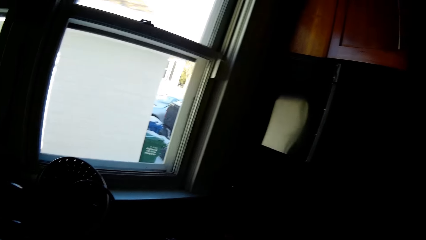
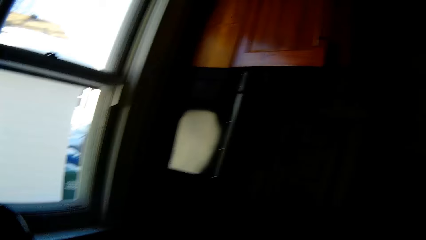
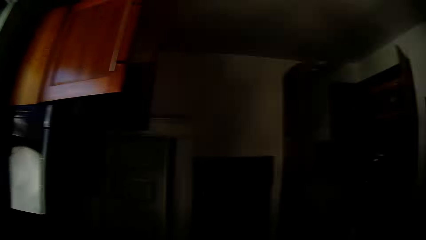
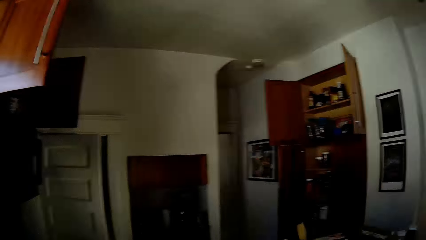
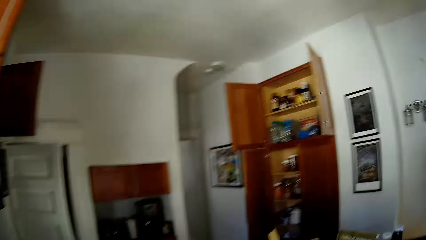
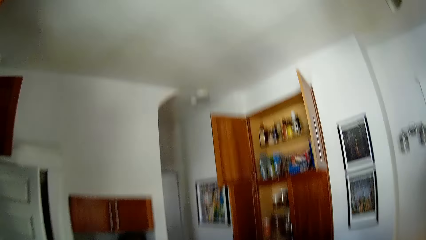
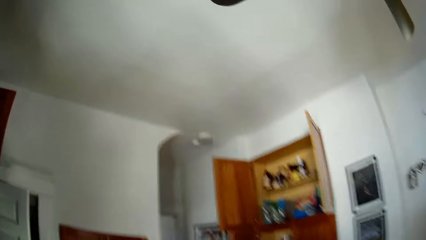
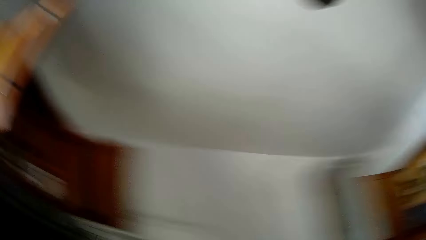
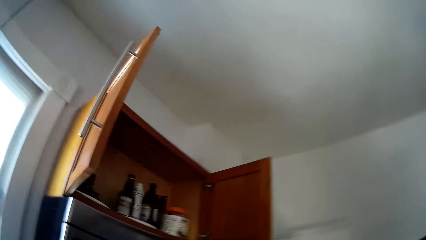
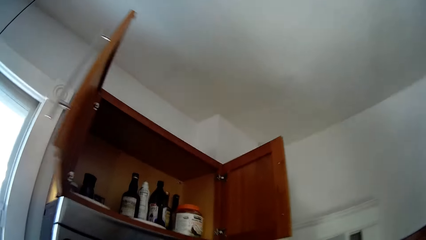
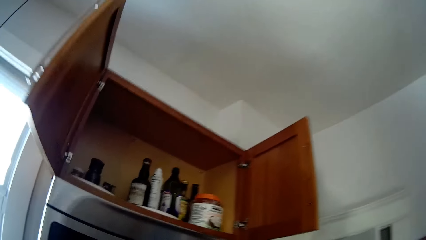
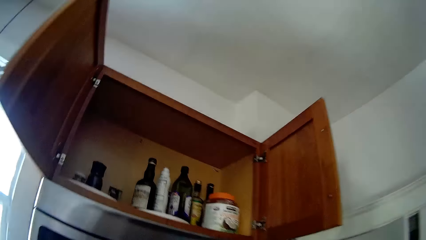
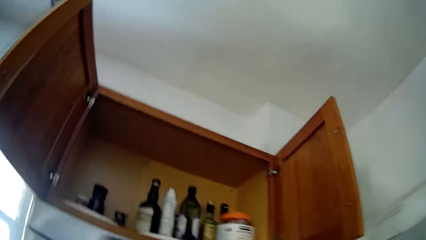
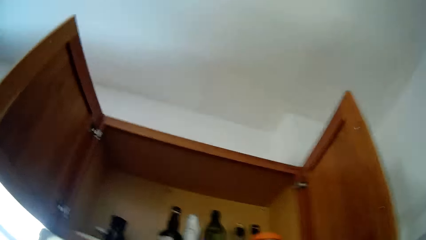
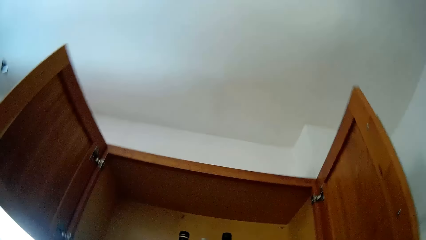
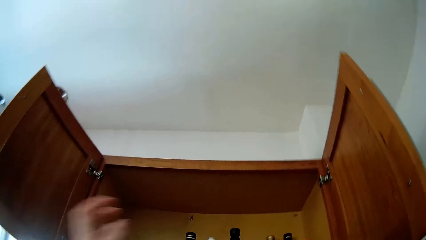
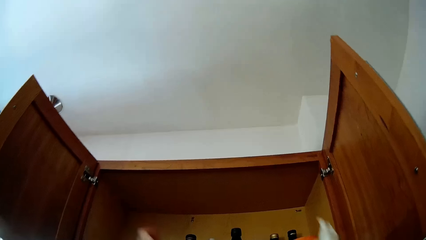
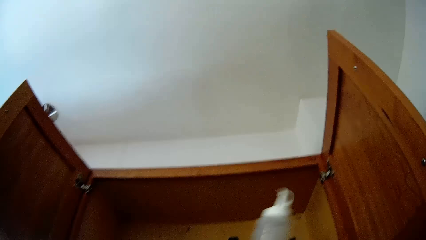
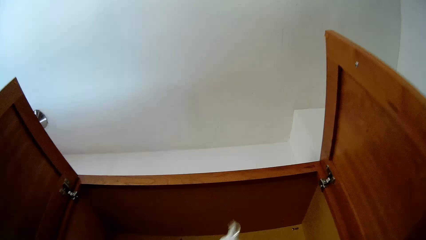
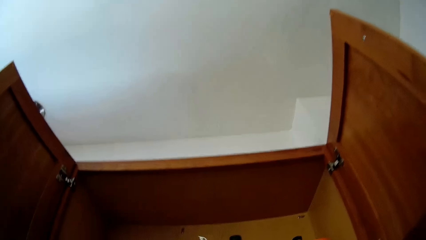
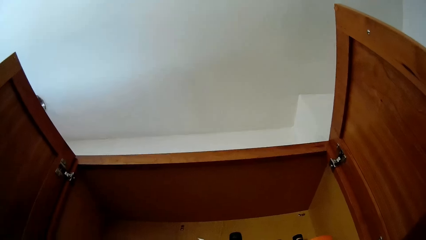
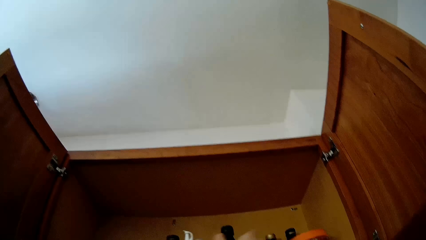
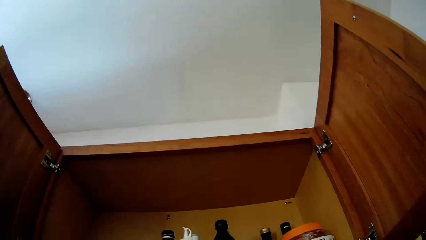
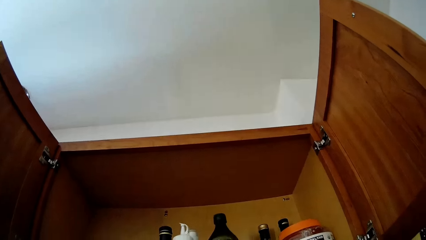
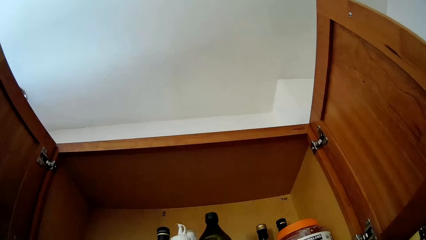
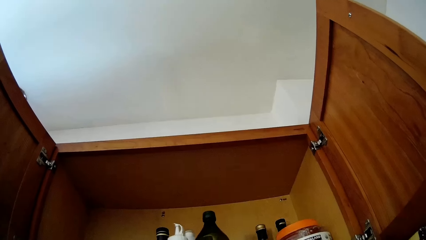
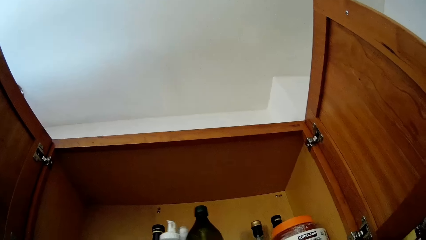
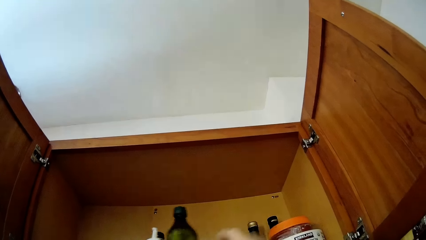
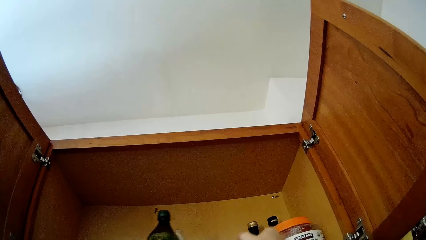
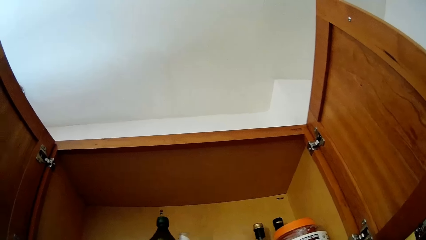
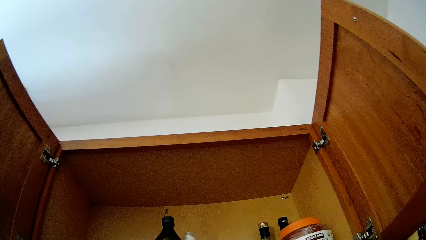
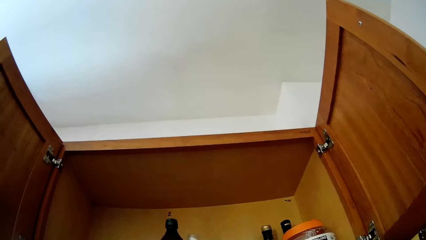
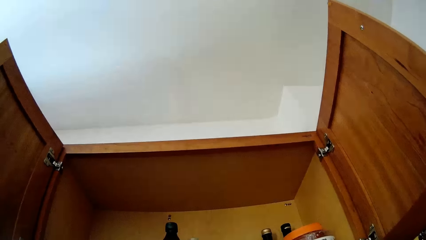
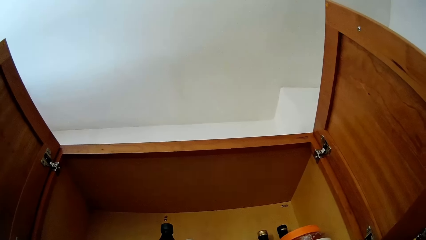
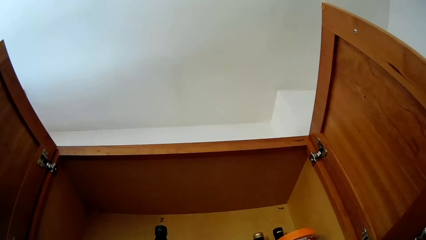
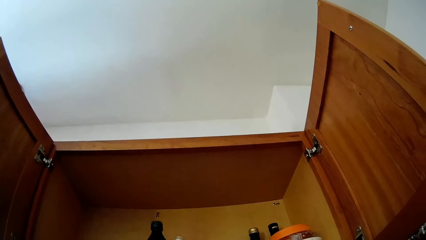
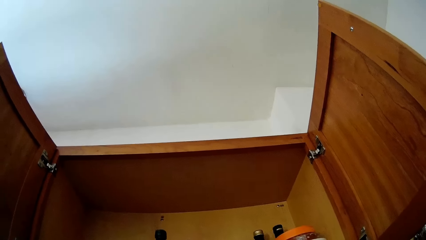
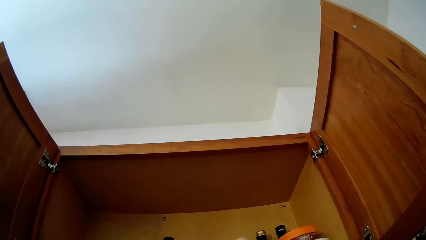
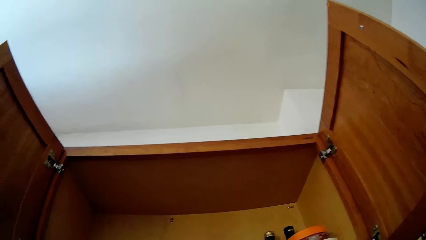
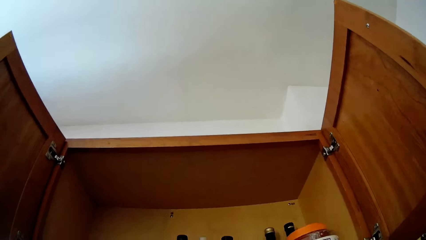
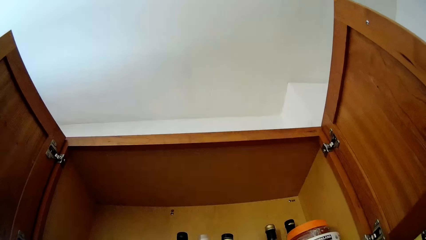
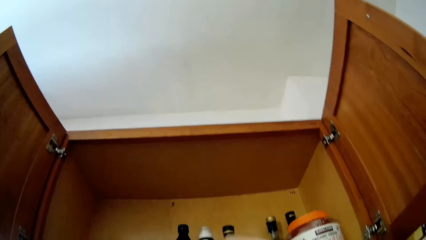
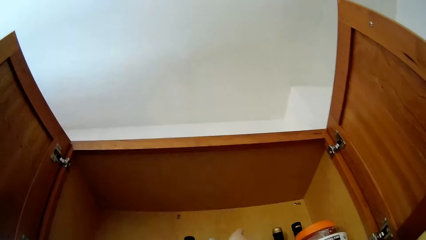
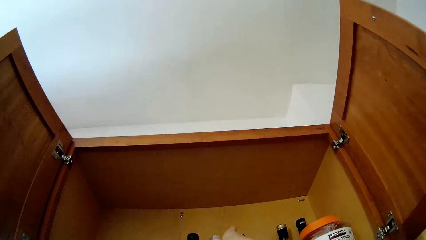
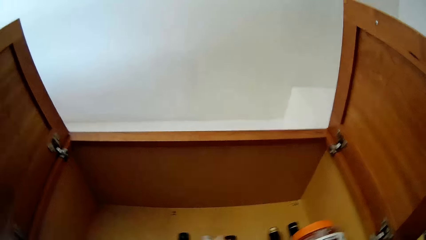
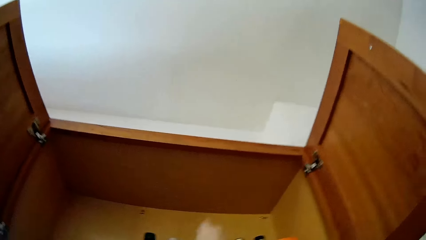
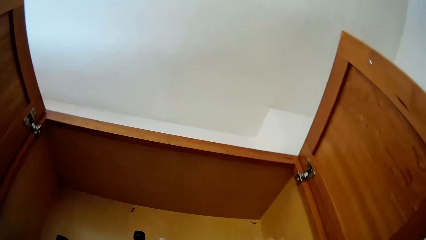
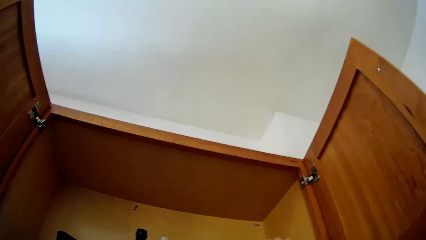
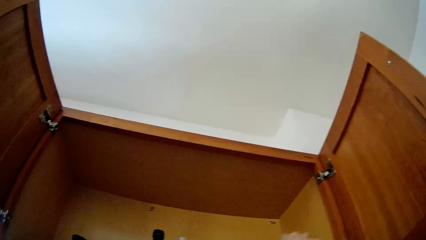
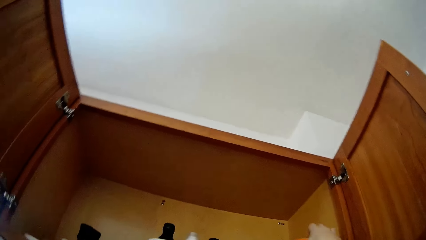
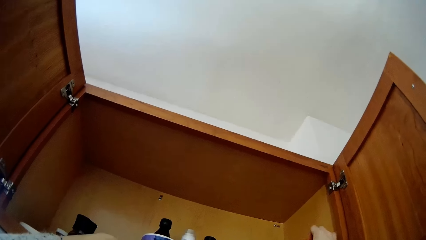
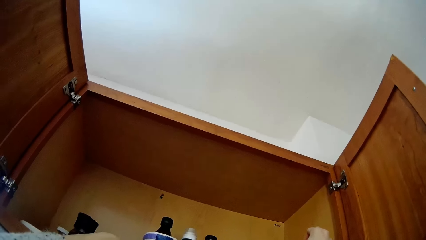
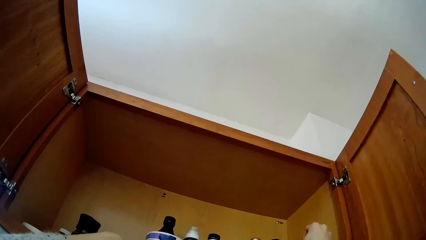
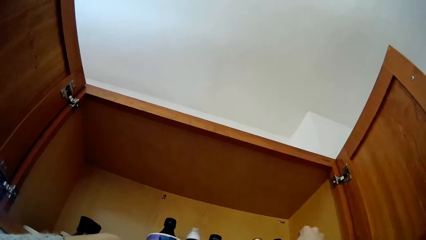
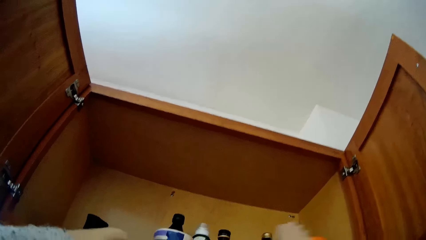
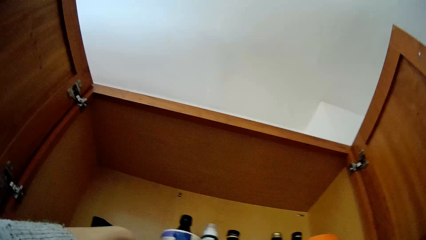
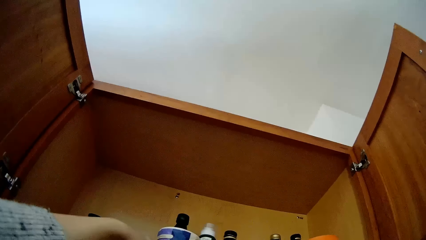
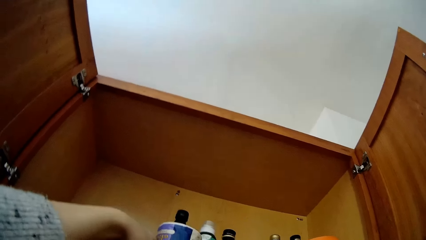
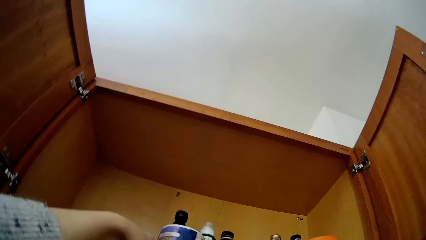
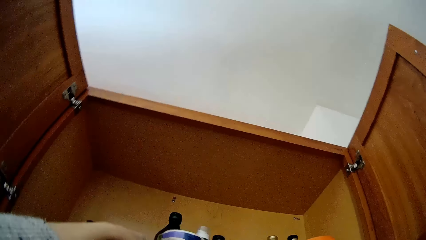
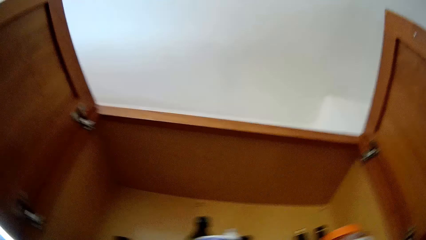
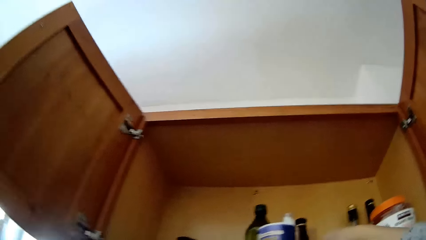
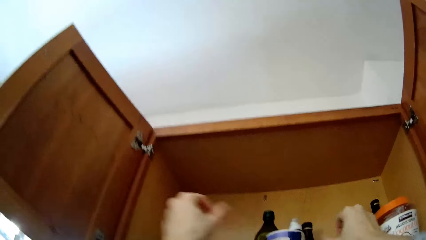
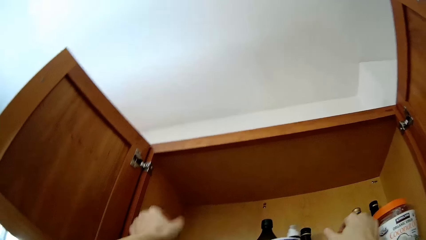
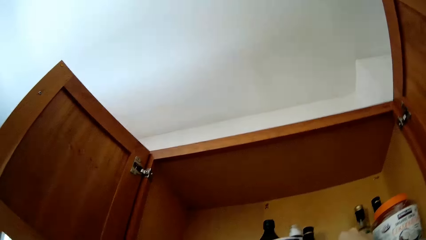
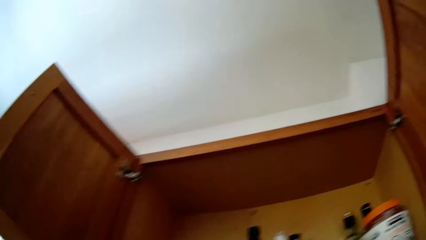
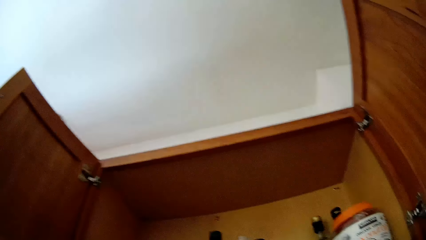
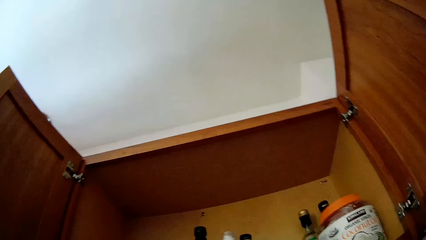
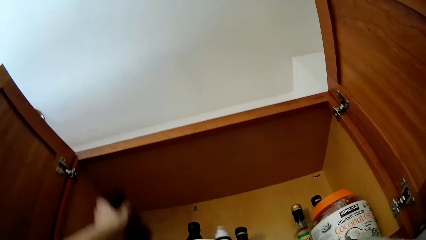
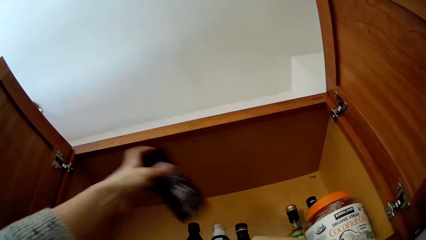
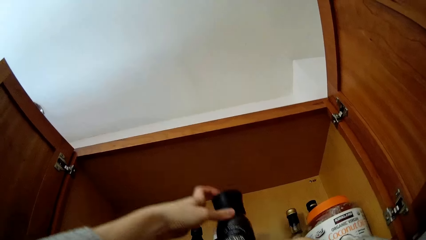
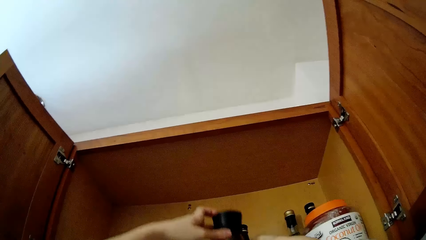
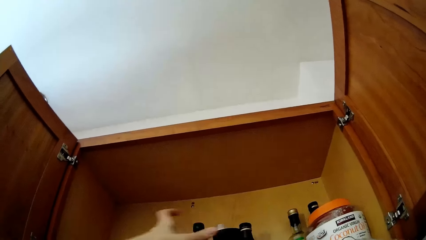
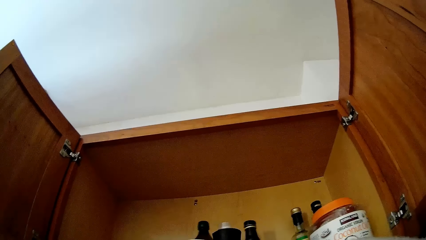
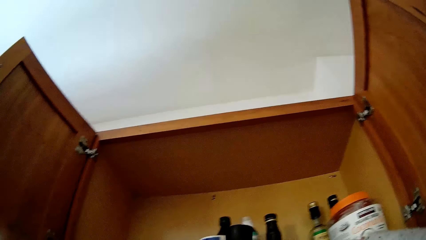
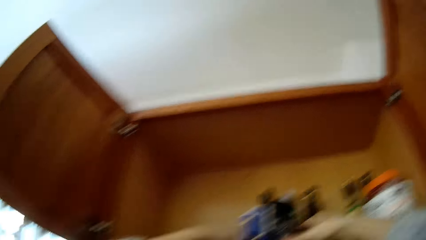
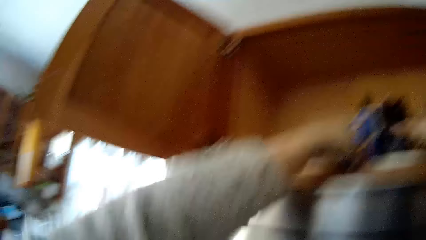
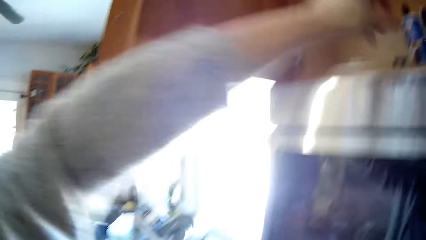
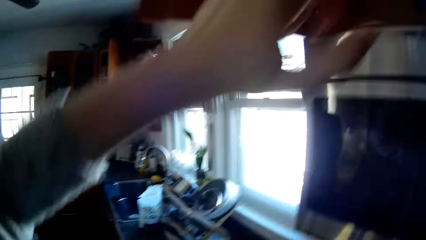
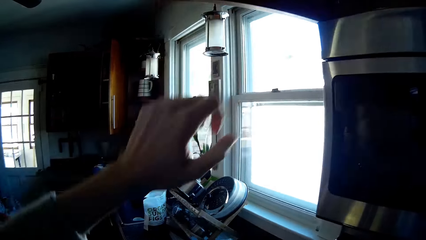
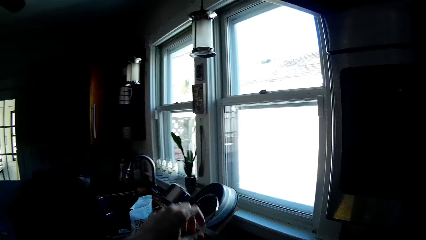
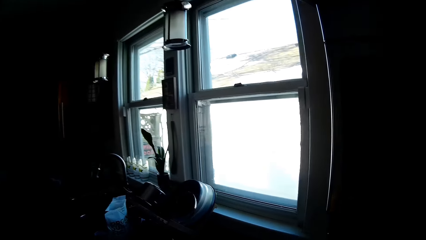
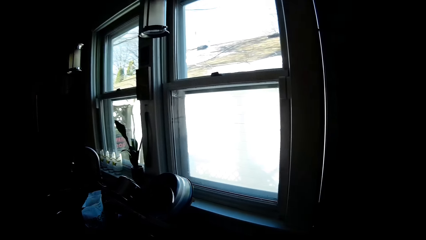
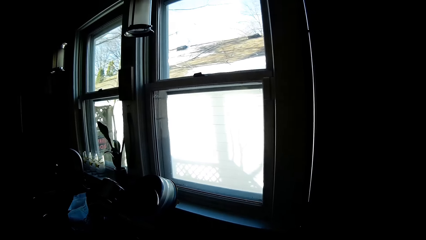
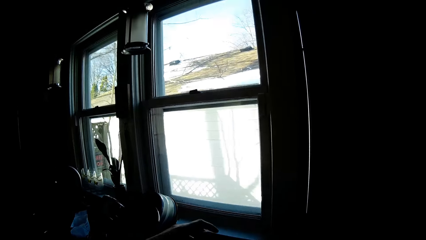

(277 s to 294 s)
The camera wearer places a bottle on the tray in the cabinet with her right hand. She adjusts a bottled ingredient in the wall cabinet with her right hand. She holds the bottled ingredient in her right hand. She drops the bottled ingredient in the wall cabinet with her right hand. She moves the hand.
